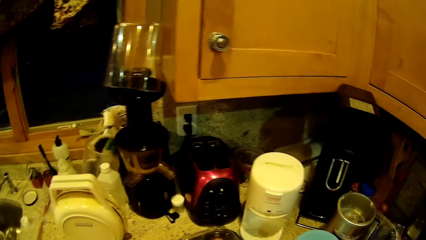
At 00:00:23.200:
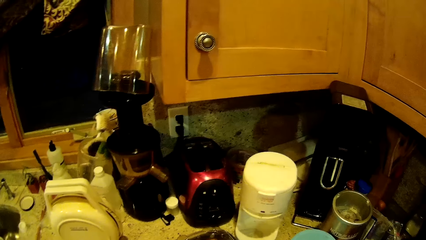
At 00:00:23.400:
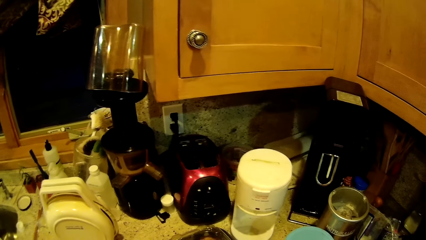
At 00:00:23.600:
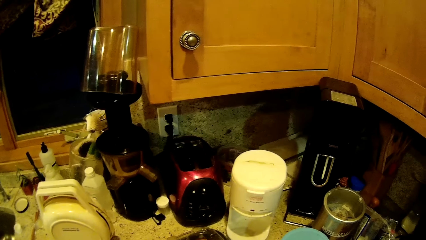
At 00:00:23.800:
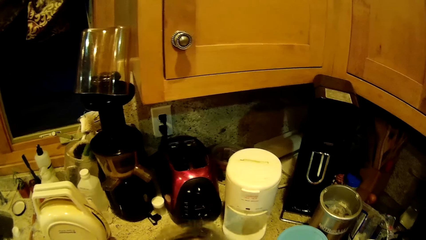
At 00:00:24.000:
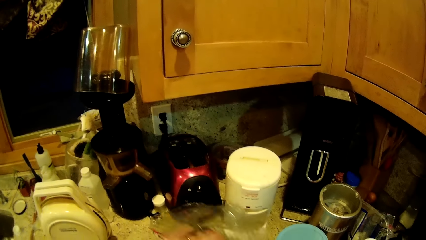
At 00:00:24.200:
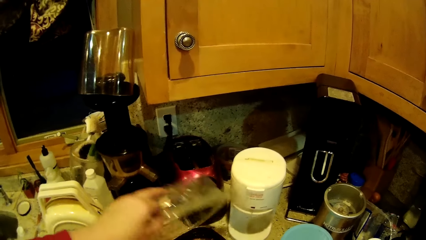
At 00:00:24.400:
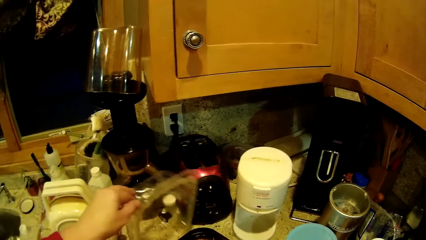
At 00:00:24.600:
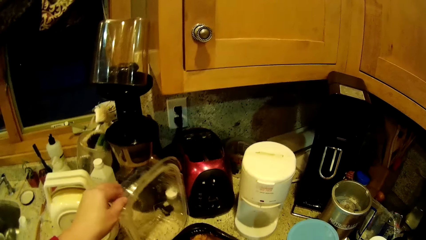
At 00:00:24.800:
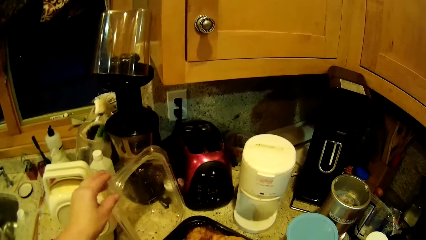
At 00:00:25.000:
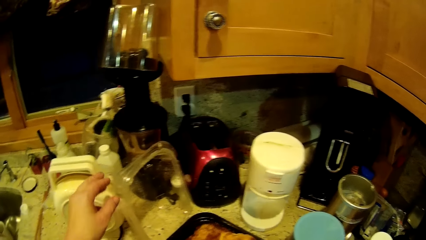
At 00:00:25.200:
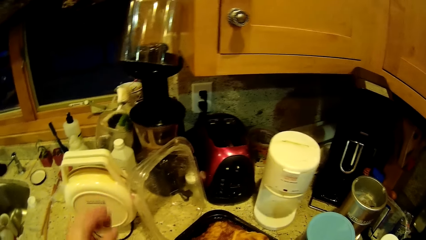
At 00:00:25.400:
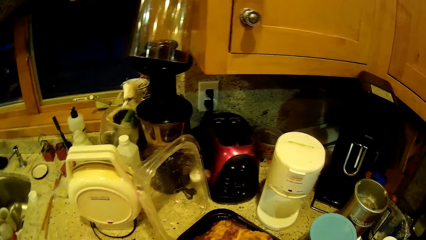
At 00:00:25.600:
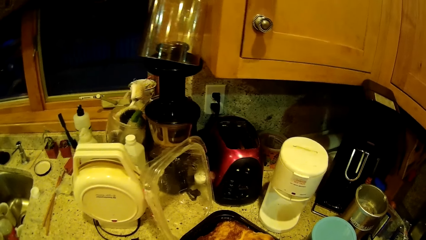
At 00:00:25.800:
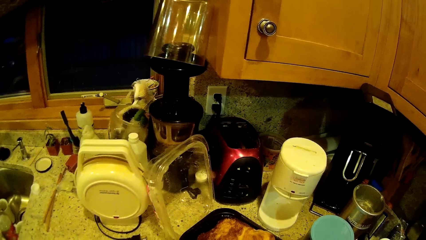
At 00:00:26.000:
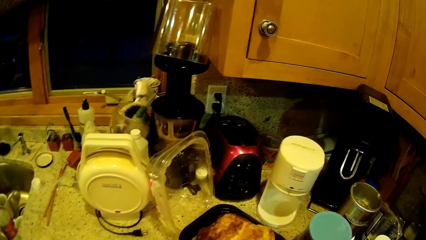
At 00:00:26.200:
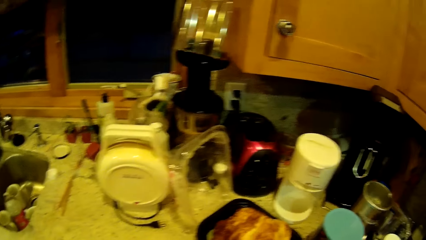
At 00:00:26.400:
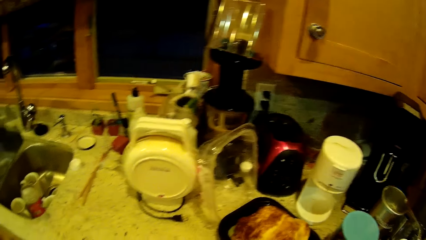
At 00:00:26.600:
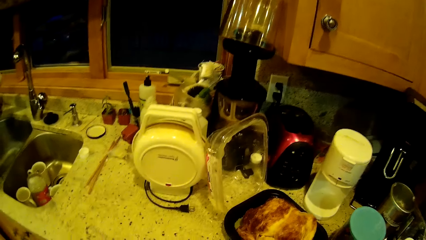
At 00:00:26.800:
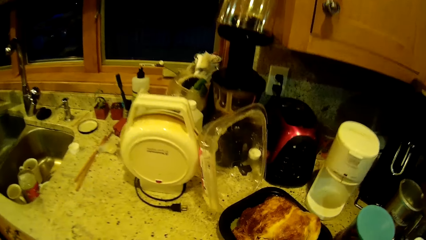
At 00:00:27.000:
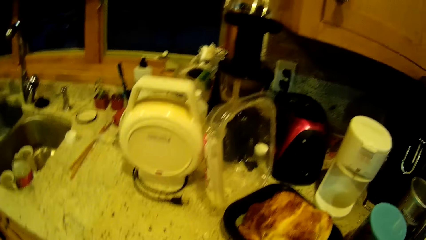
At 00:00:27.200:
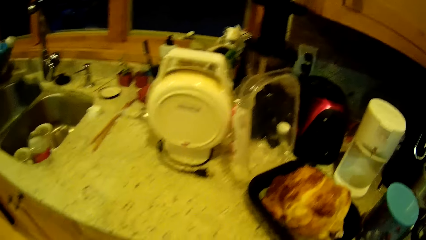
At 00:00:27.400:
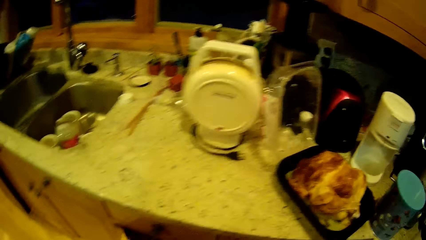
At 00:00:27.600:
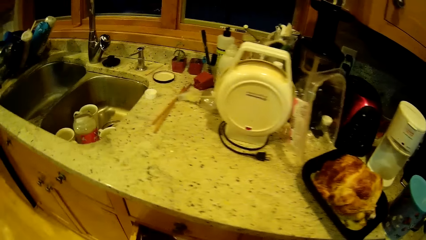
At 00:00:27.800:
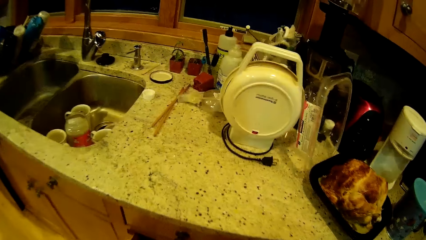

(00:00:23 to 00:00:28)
The camera wearer opens the food container. They hold the container.

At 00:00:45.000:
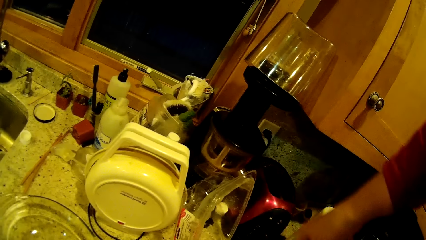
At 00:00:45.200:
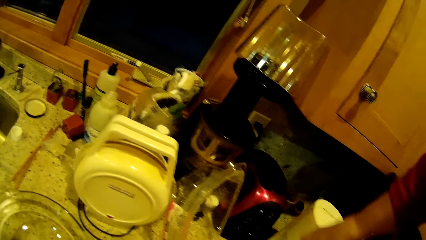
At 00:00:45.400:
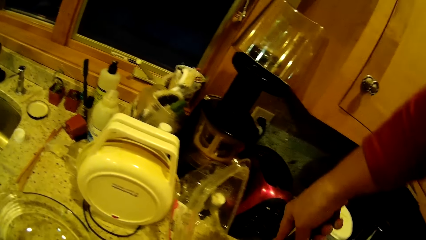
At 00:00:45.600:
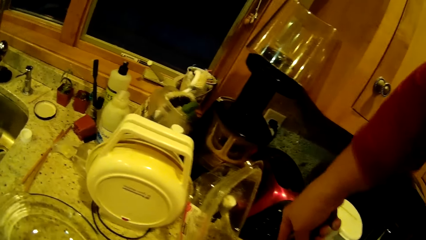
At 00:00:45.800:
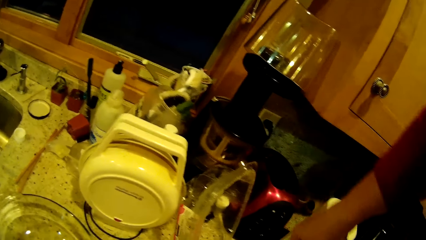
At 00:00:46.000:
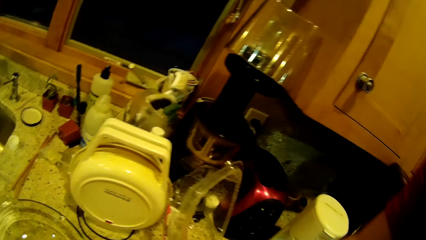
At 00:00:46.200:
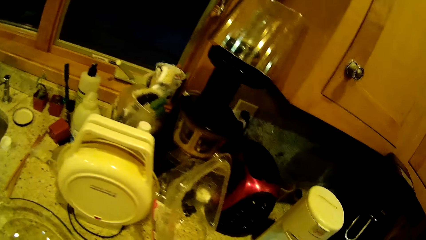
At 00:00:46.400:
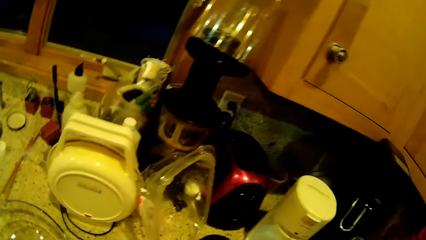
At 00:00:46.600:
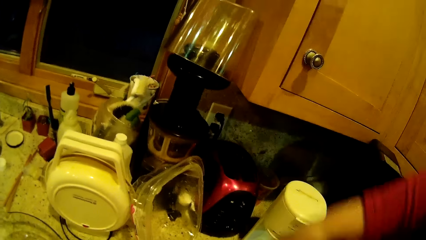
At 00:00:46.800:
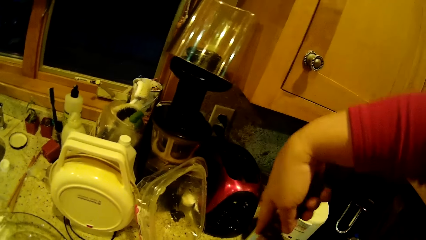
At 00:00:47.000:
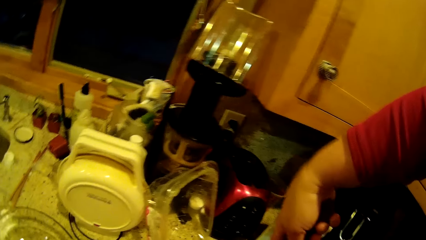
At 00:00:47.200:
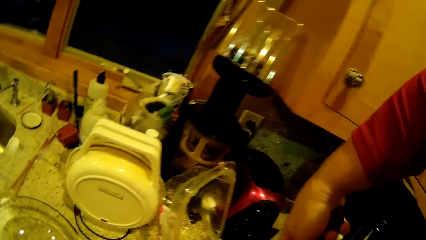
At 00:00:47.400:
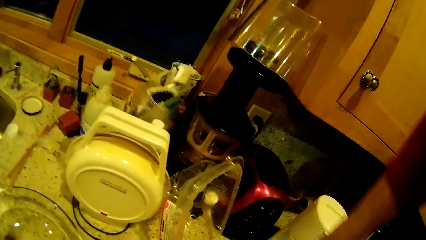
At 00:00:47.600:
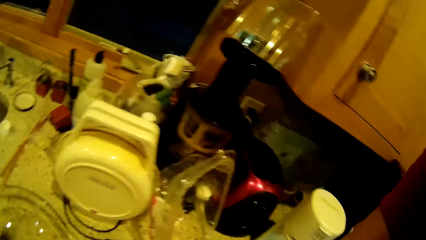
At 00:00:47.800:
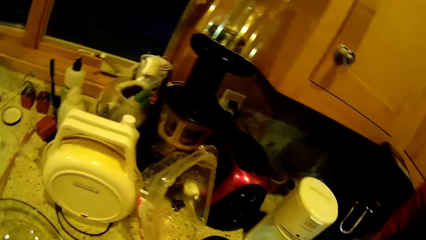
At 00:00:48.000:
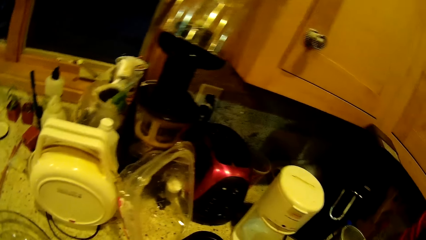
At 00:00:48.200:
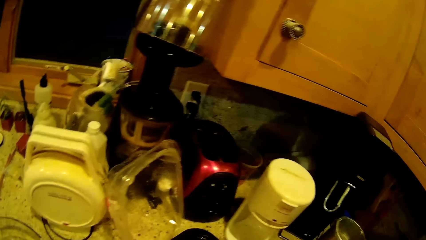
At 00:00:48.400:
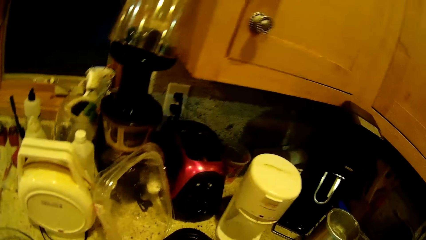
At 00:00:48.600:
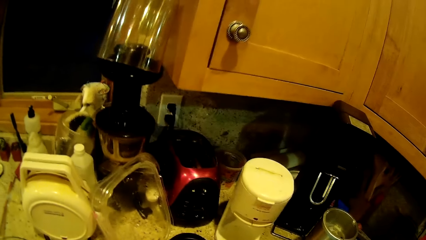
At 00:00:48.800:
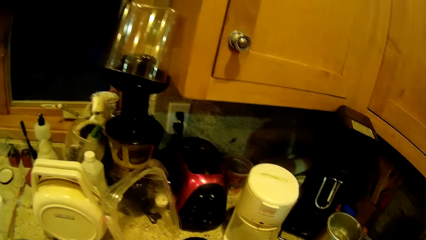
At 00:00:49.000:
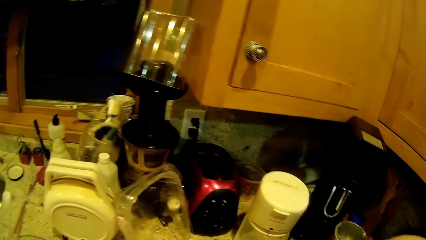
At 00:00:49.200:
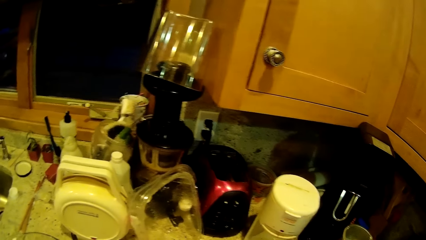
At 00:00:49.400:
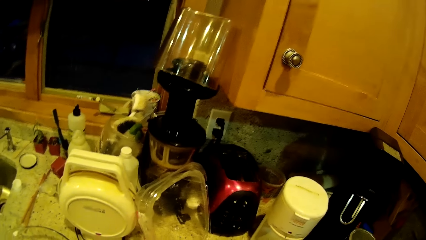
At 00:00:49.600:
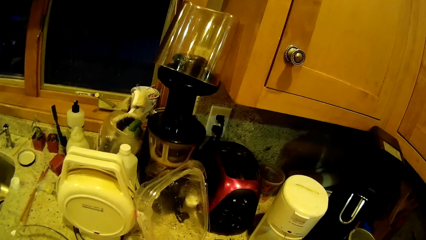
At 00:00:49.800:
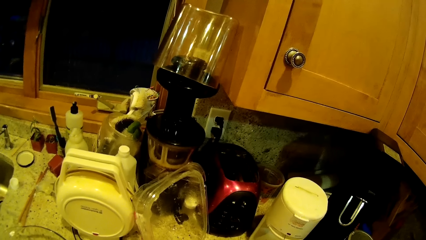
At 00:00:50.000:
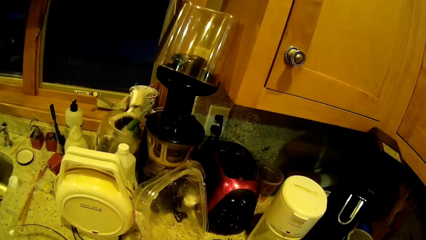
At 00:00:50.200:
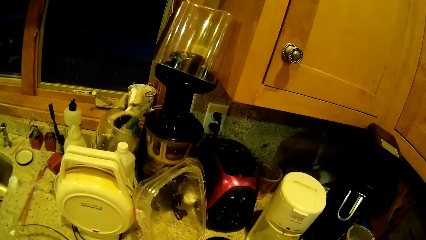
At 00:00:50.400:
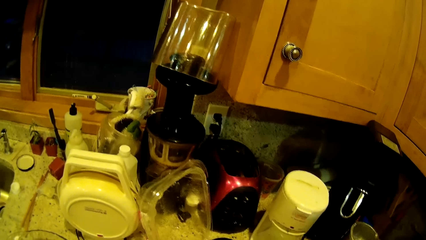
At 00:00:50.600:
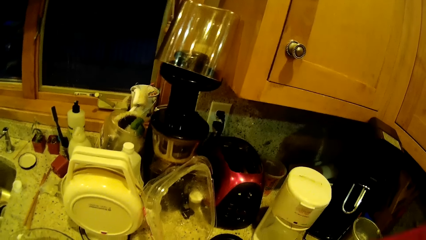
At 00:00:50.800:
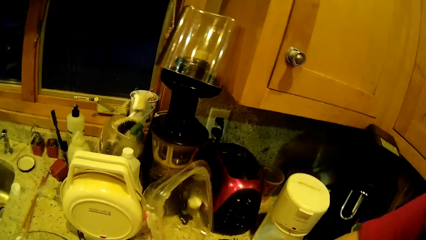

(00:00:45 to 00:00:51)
The camera wearer cuts the food or meat into pieces.

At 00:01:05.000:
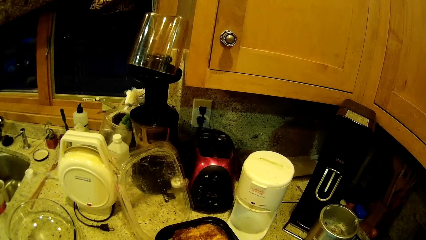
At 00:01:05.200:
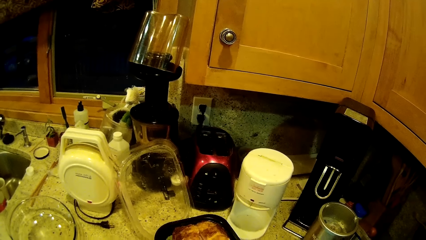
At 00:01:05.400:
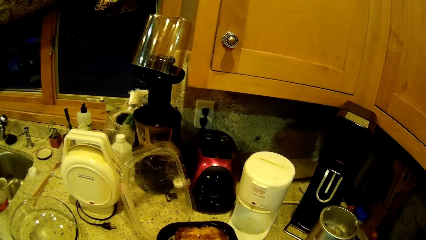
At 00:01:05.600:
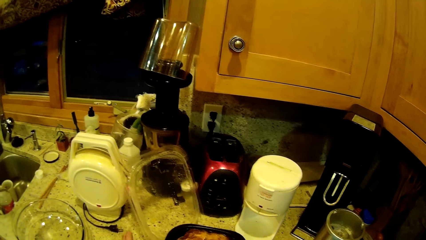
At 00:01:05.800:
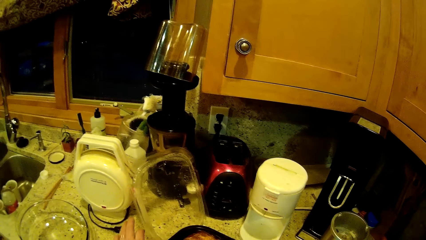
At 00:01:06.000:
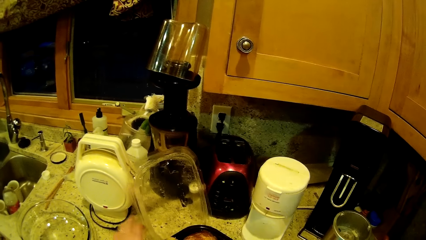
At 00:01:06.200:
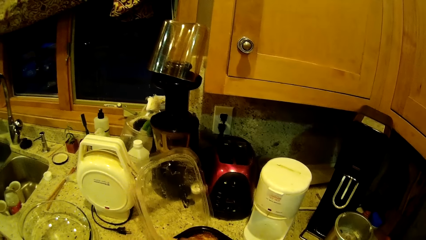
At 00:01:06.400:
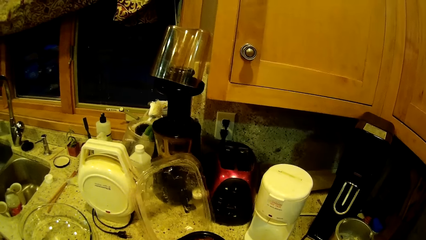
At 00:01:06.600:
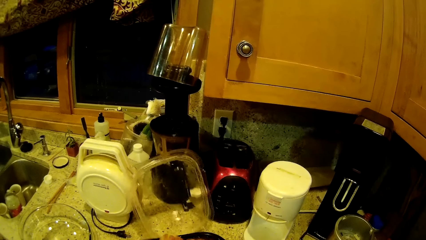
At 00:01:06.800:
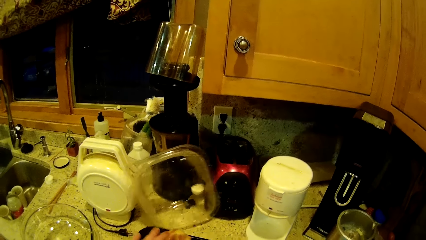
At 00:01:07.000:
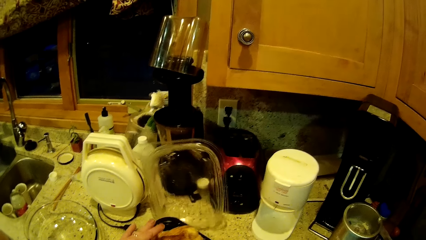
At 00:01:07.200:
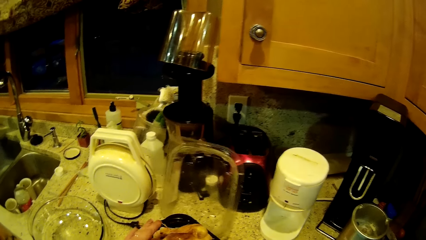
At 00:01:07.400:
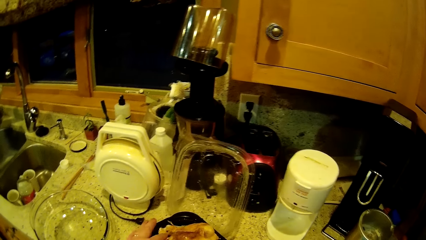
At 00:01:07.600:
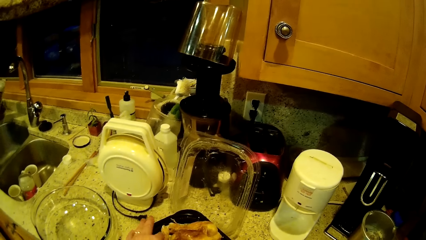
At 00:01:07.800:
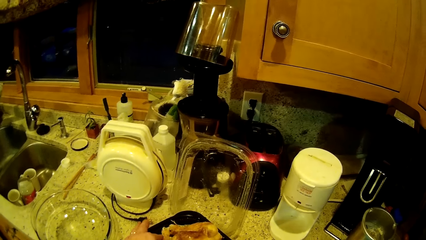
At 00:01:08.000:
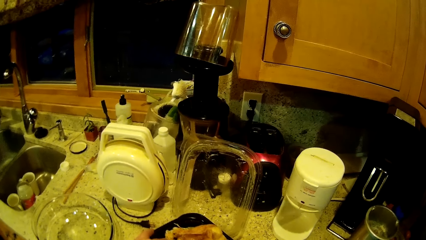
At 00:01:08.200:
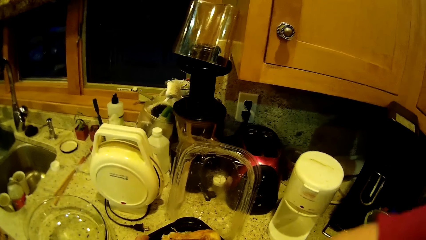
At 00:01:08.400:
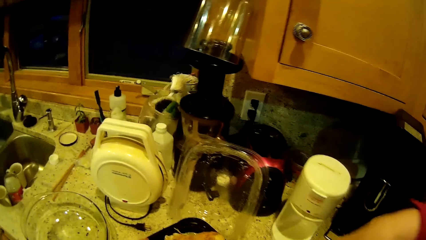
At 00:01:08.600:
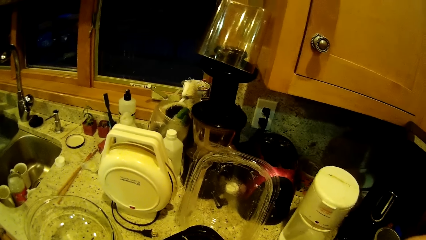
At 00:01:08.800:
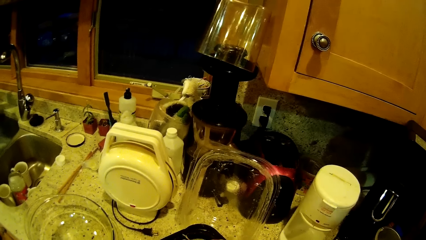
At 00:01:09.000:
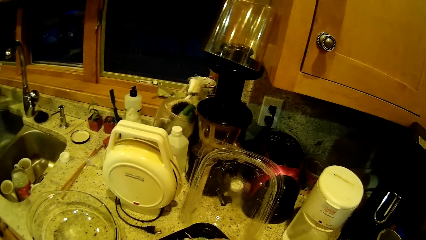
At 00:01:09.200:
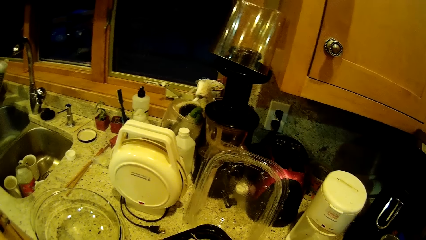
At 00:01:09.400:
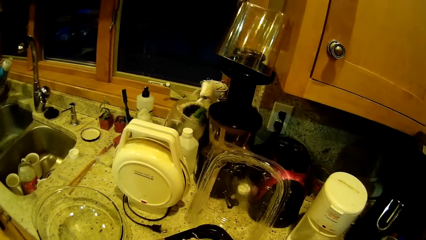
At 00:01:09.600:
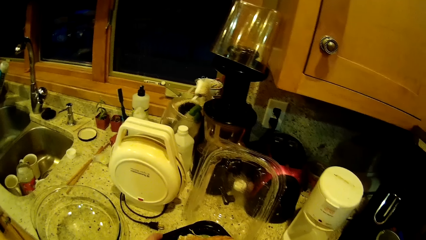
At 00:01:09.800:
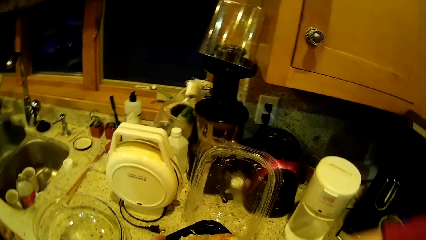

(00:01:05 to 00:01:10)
The camera wearer turns the food container. They hold the meat. They cut the food into pieces.
